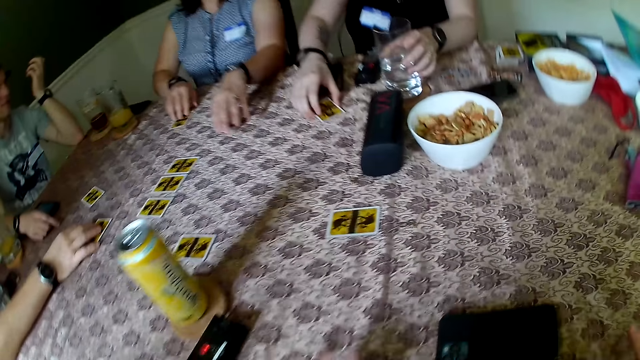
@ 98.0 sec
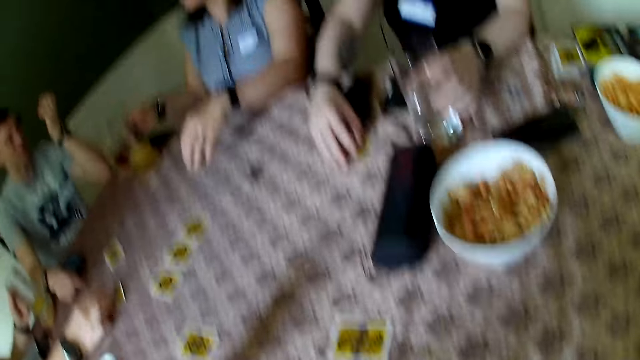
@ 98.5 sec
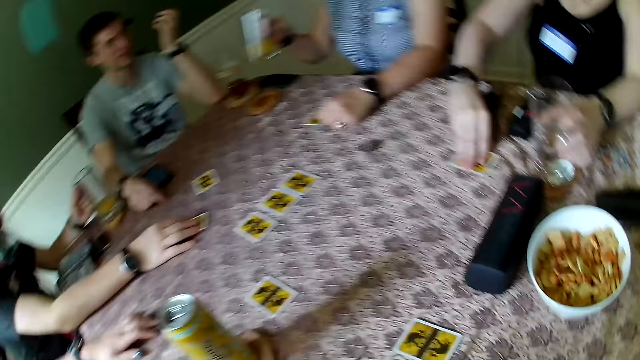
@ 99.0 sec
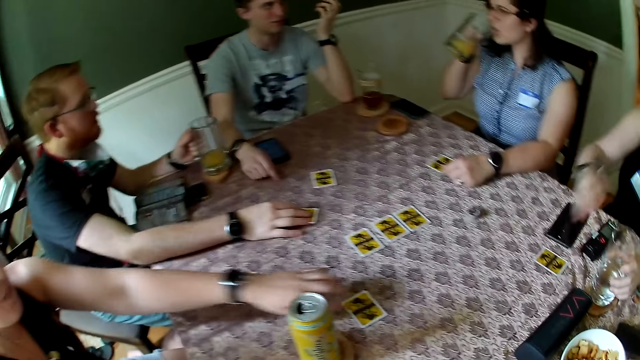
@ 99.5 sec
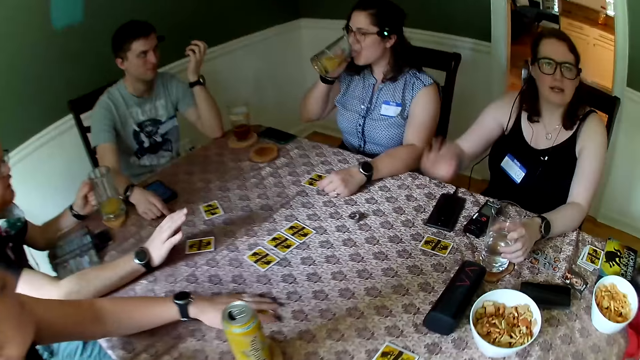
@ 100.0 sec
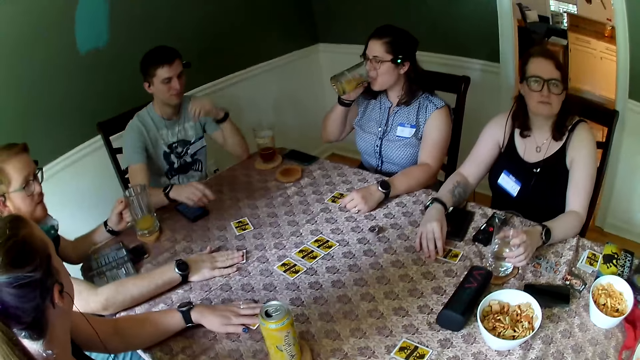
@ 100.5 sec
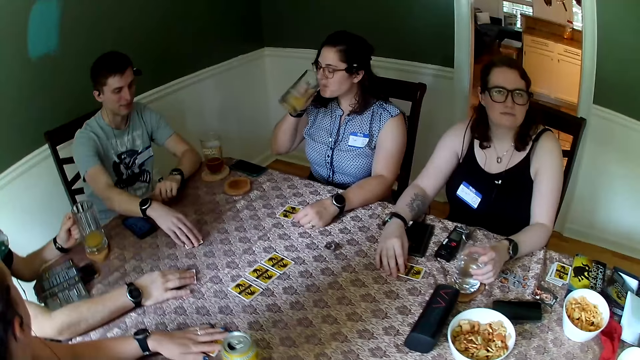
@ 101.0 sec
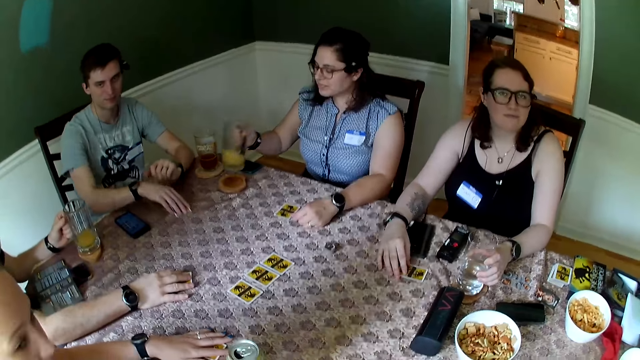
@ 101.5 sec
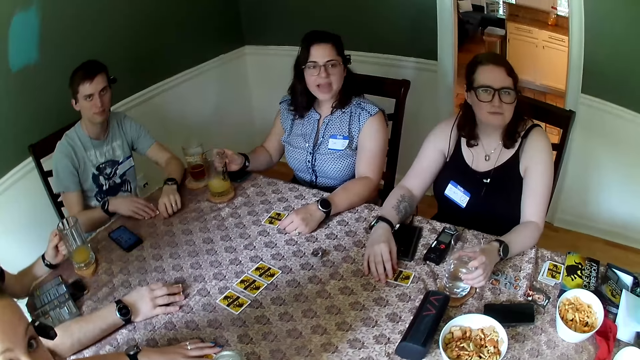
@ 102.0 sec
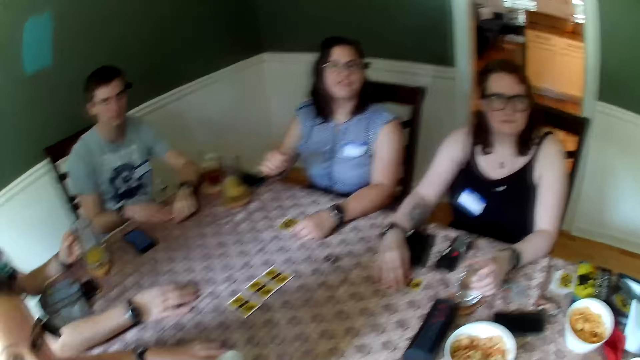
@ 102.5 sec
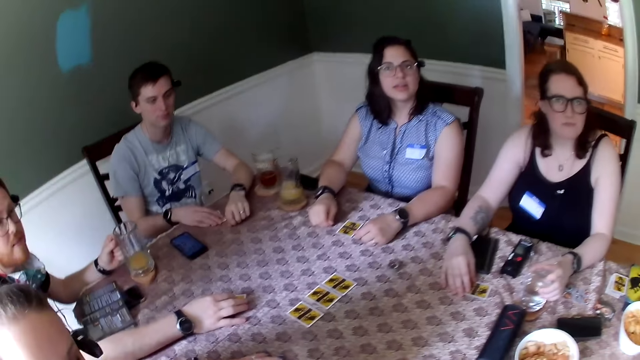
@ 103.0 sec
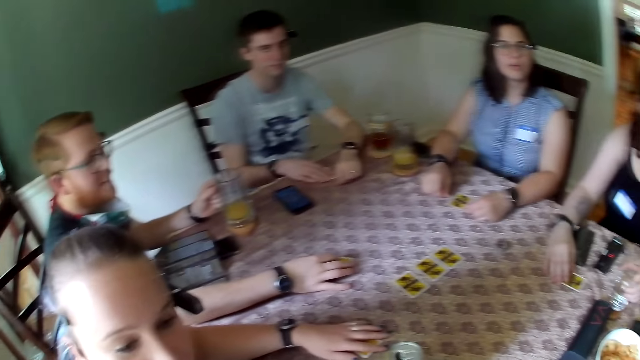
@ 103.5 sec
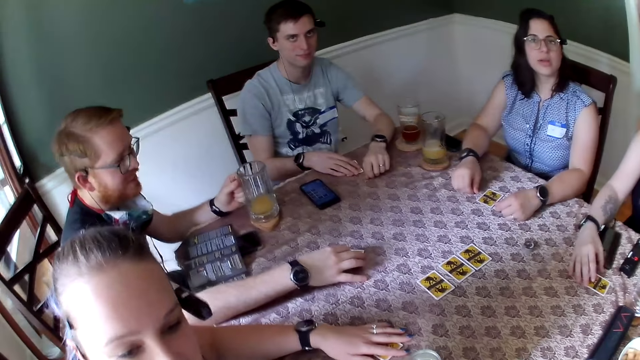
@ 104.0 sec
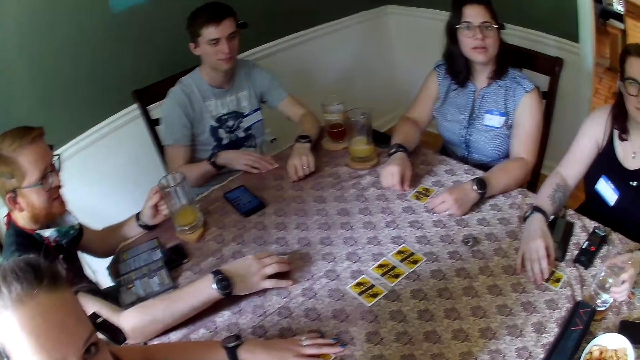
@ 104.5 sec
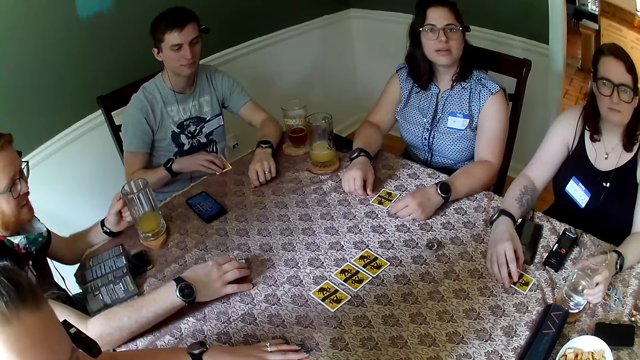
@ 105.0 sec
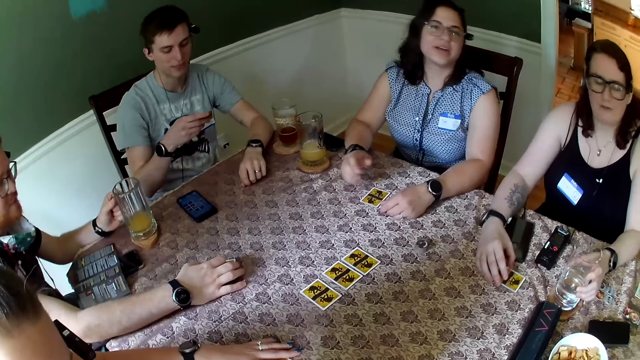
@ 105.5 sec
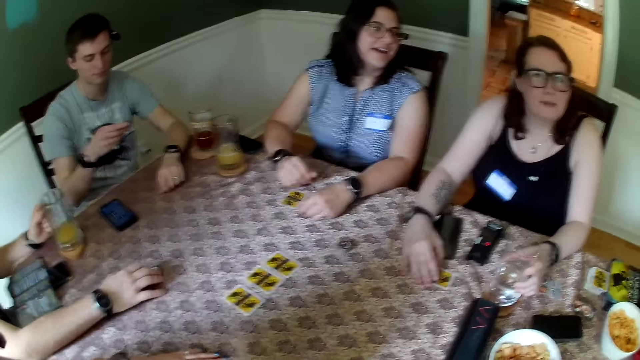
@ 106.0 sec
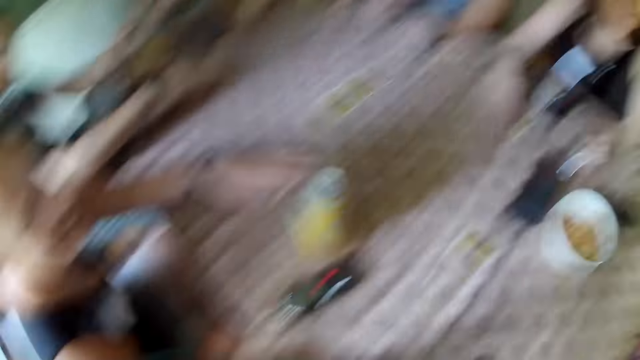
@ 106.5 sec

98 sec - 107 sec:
A woman adjusts the card on the table with her left hand. The woman touches the card on the table with her right hand. The camera wearer stands up. The woman drops the cup on the table with her left hand. Another woman picks up a cup from the table with her right hand. A third woman adjusts the card on the table with her left hand. A man touches the card on the table with his right hand. The second woman drops the cup from the table with her right hand. The man picks up the card on the table with his right hand.

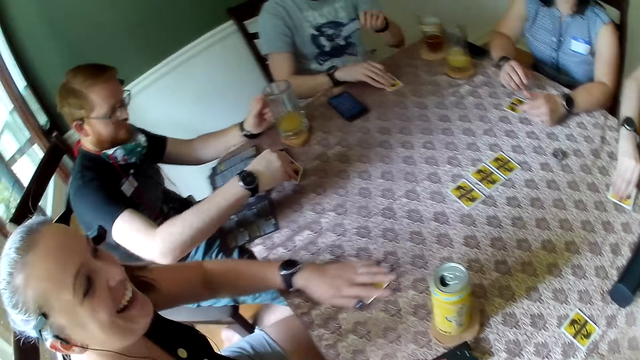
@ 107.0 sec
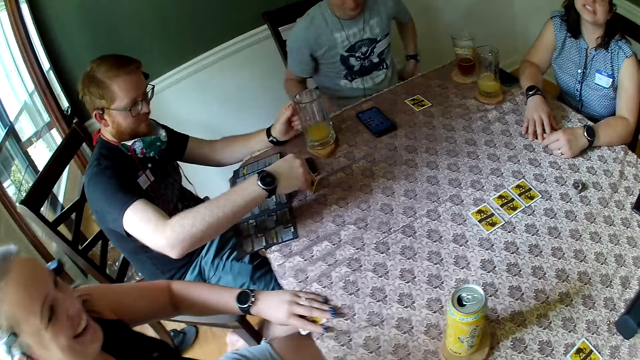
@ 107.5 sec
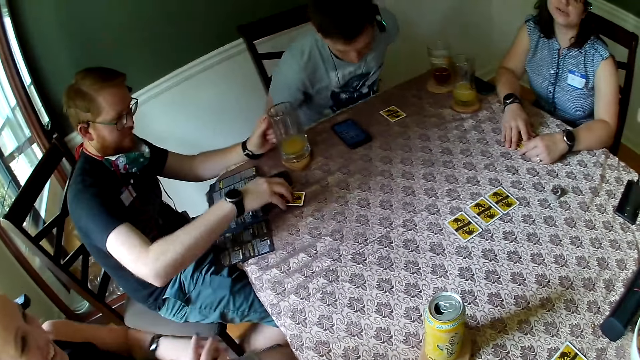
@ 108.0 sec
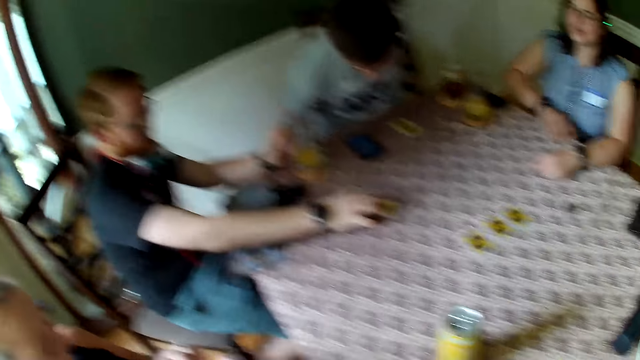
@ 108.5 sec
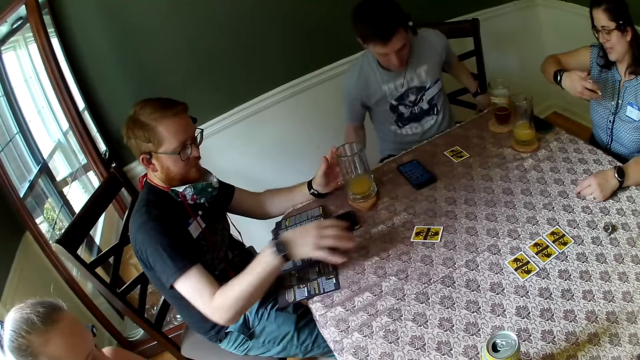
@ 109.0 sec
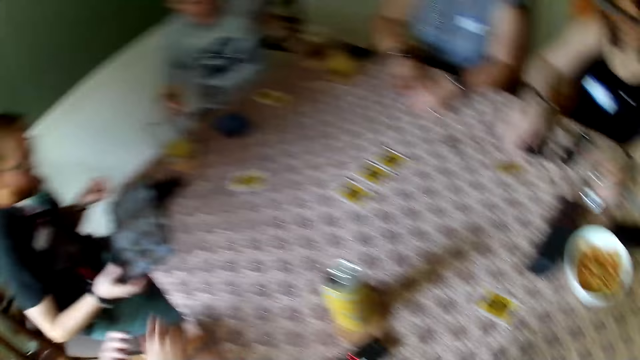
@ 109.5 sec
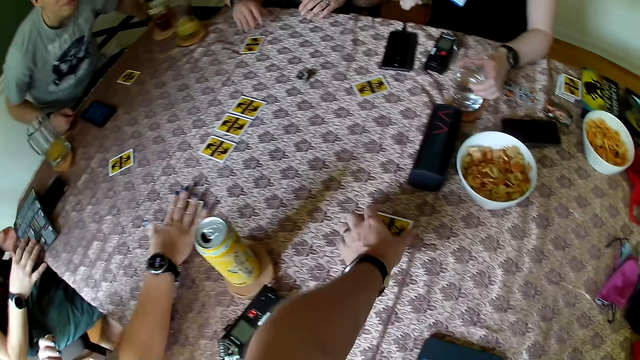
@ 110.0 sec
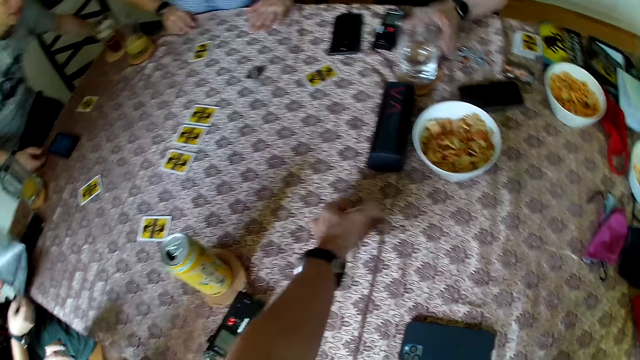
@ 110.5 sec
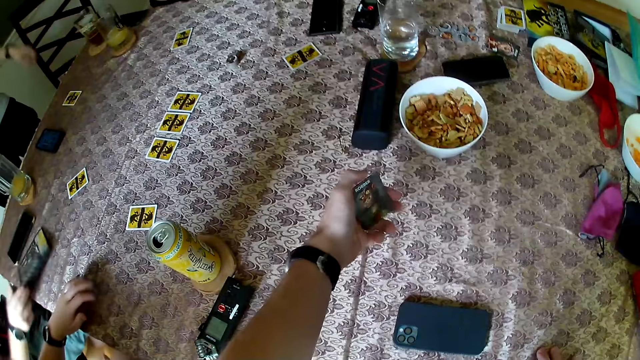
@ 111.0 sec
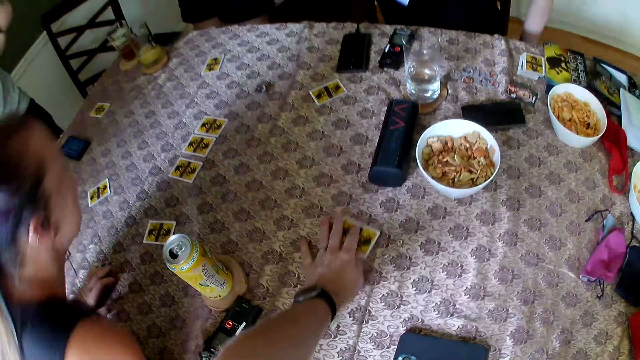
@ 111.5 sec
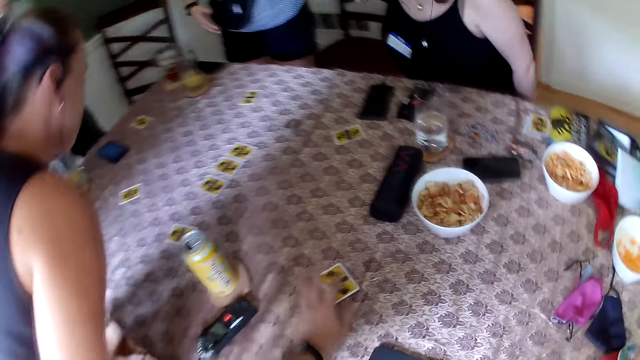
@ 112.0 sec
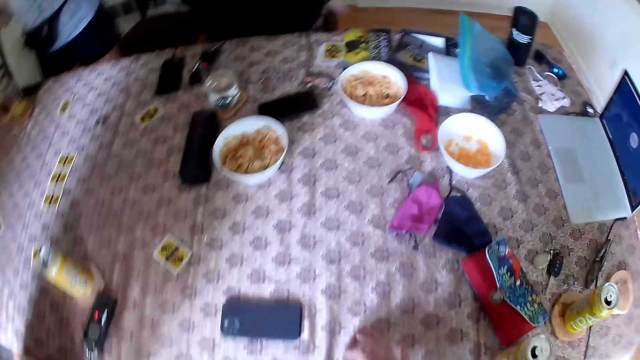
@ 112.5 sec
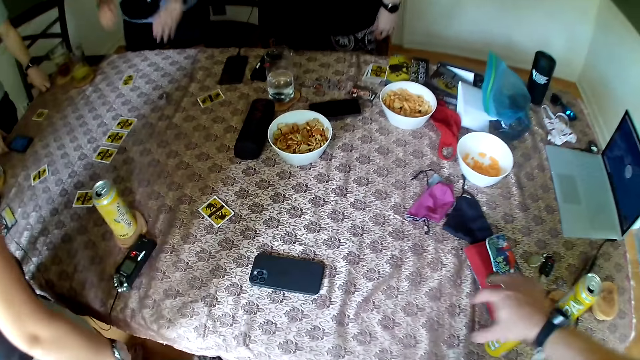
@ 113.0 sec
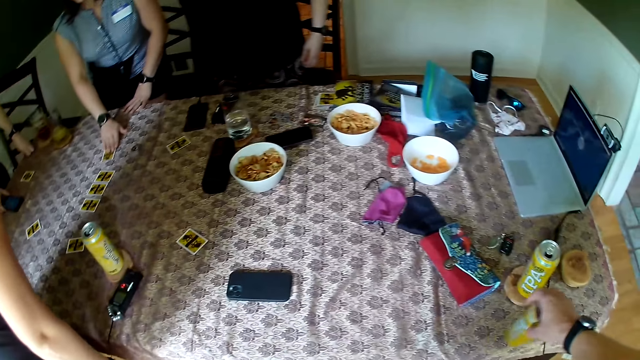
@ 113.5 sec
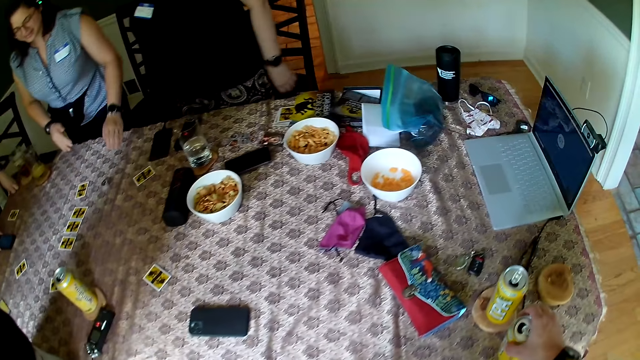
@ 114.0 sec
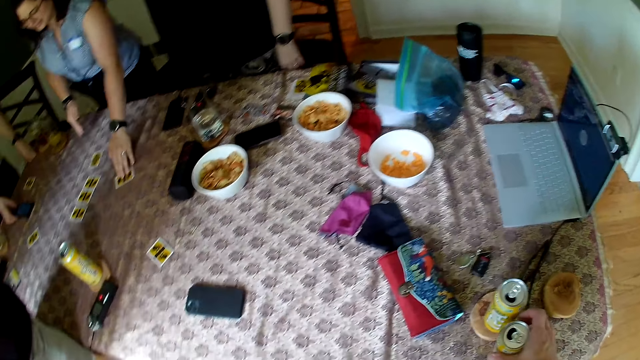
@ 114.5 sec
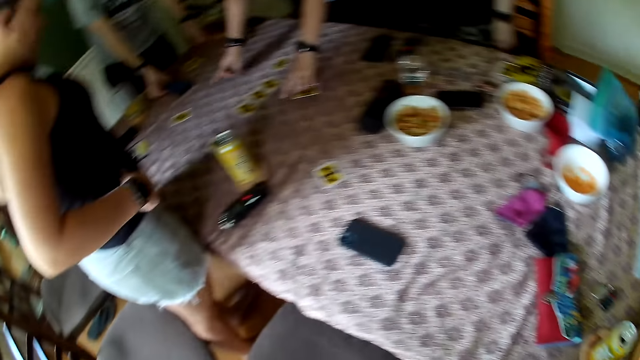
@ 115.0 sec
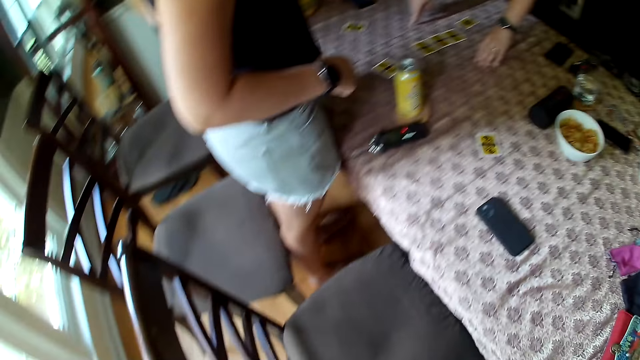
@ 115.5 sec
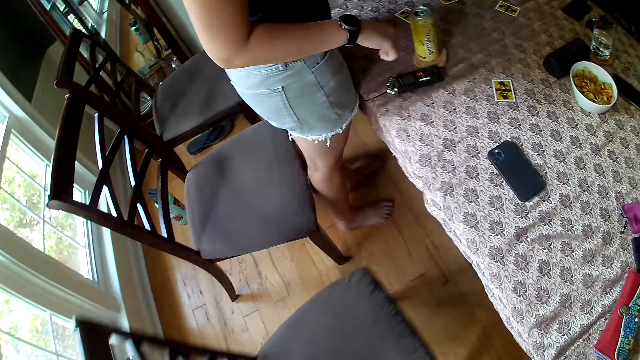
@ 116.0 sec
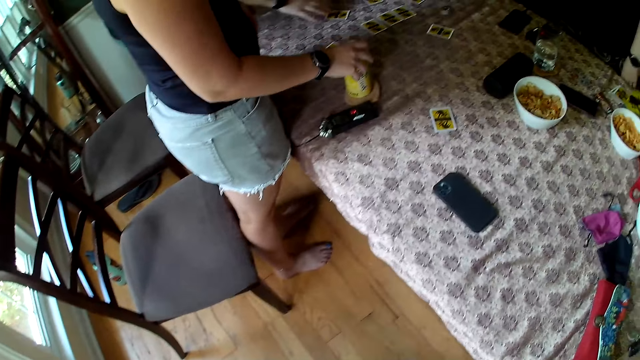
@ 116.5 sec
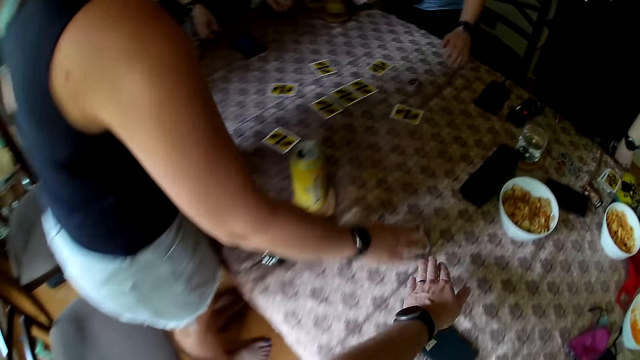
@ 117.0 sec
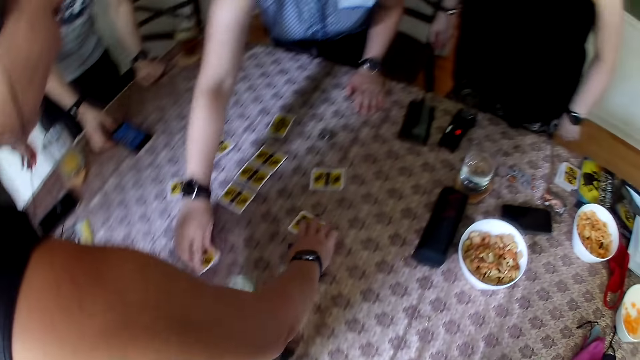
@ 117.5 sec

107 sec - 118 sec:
A woman adjusts the card on the table with her left hand. A man adjusts the card with his right hand. The camera wearer picks up the card with his left hand. He adjusts a can on the table with his right hand. He moves the chair. The first woman adjusts the card on the table with her right hand. Another woman adjusts the card on the table with her right hand.
